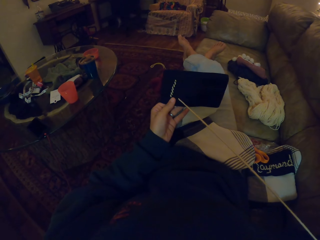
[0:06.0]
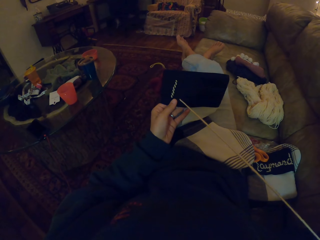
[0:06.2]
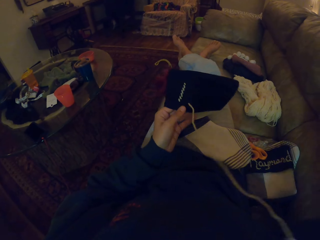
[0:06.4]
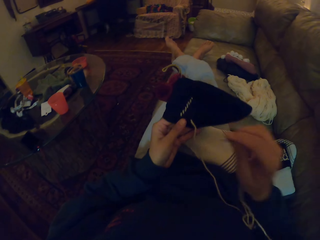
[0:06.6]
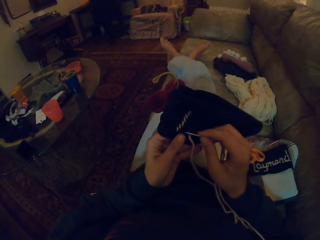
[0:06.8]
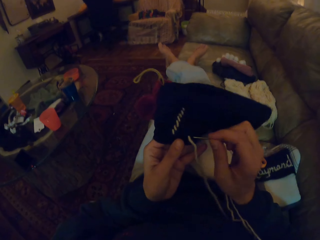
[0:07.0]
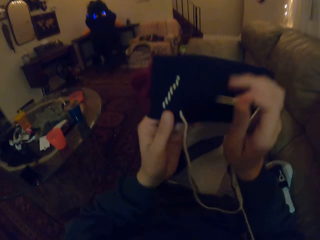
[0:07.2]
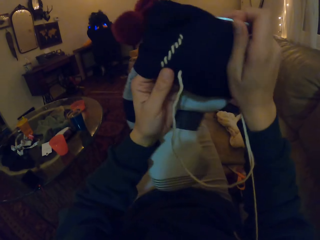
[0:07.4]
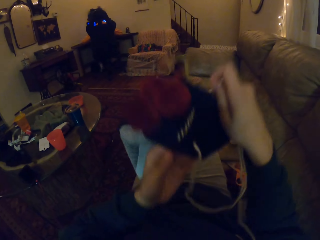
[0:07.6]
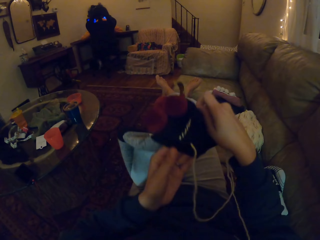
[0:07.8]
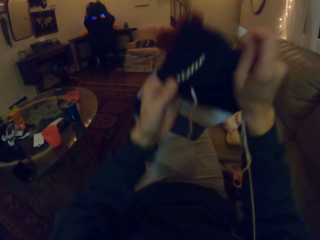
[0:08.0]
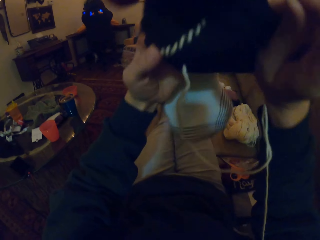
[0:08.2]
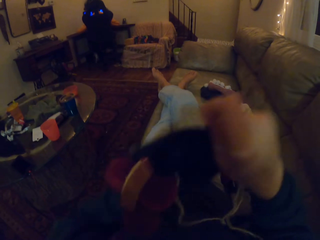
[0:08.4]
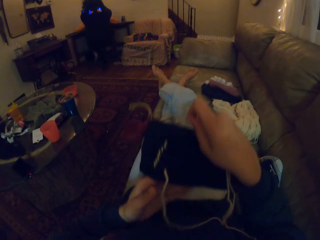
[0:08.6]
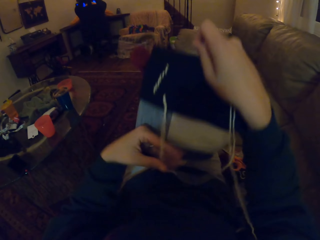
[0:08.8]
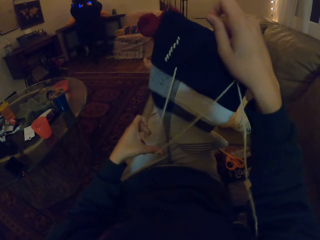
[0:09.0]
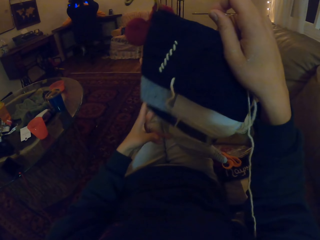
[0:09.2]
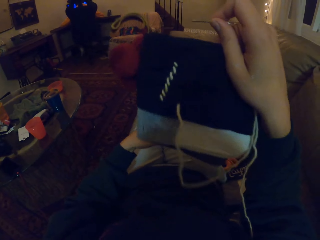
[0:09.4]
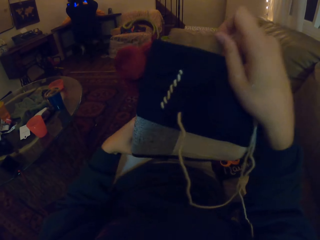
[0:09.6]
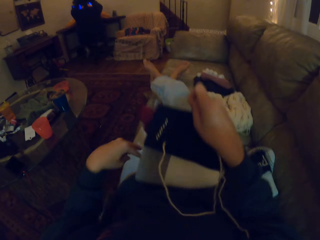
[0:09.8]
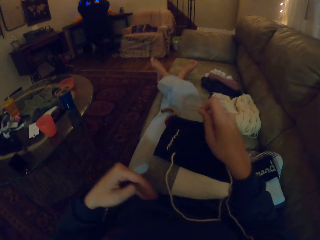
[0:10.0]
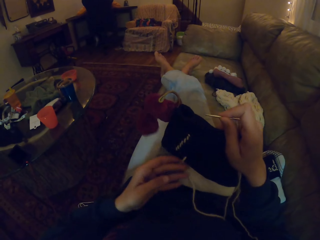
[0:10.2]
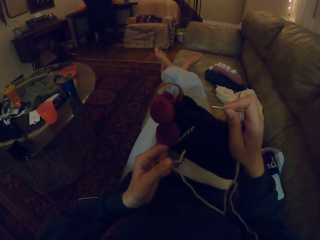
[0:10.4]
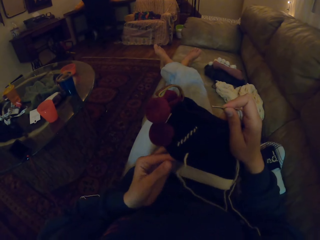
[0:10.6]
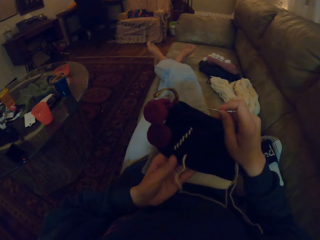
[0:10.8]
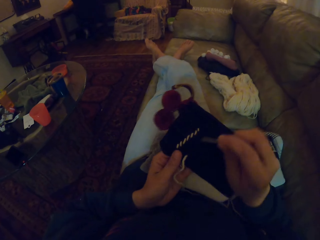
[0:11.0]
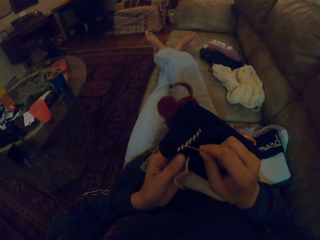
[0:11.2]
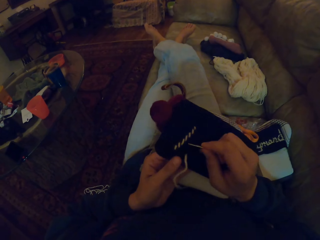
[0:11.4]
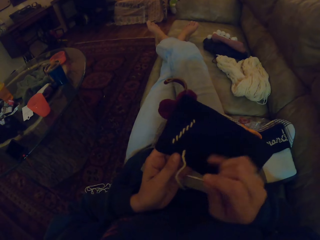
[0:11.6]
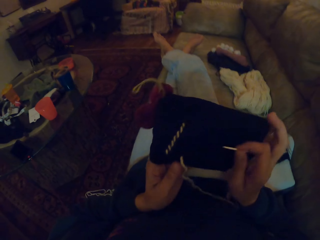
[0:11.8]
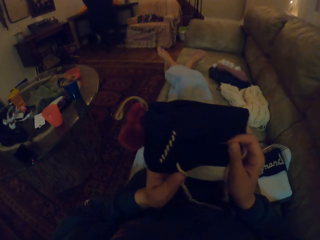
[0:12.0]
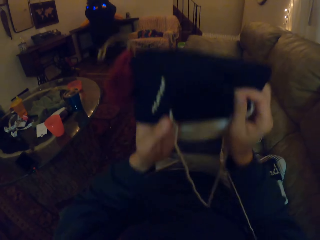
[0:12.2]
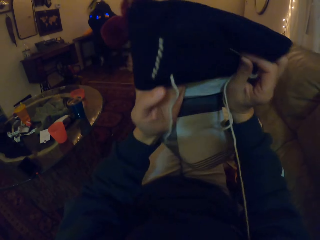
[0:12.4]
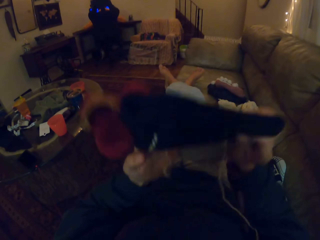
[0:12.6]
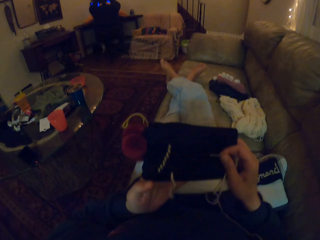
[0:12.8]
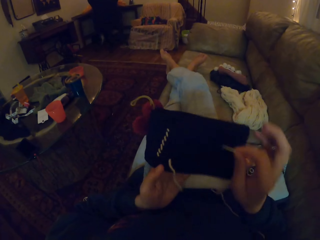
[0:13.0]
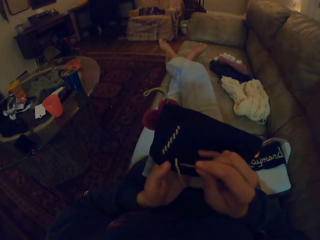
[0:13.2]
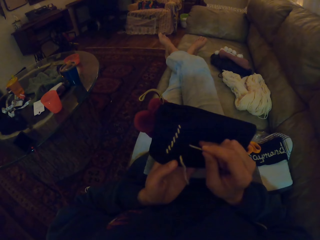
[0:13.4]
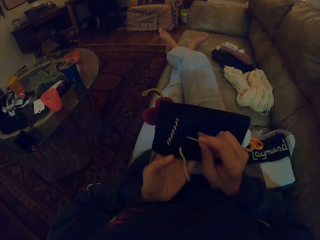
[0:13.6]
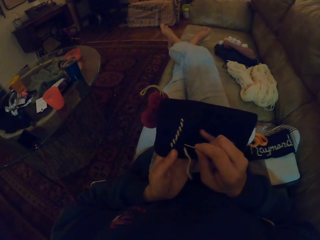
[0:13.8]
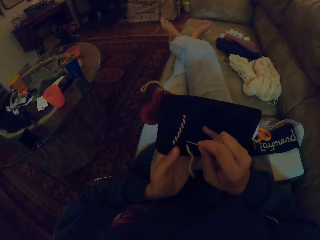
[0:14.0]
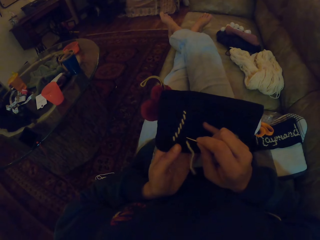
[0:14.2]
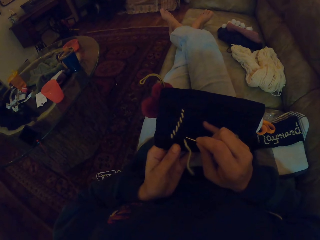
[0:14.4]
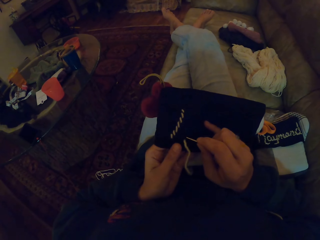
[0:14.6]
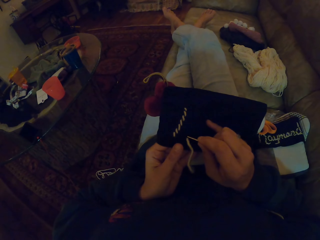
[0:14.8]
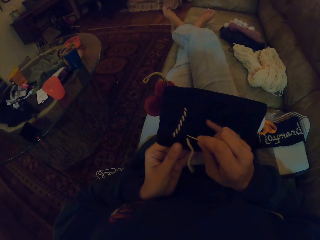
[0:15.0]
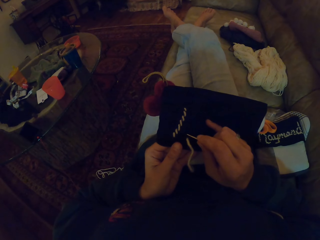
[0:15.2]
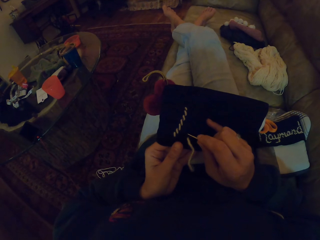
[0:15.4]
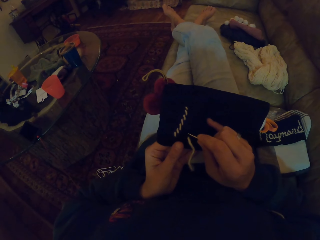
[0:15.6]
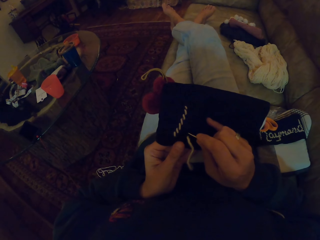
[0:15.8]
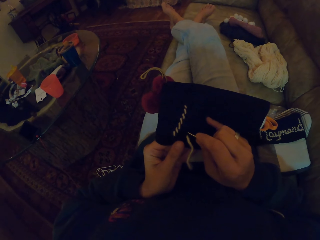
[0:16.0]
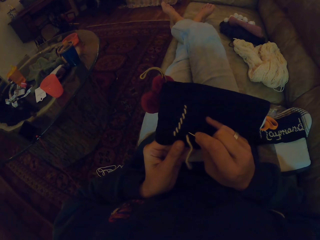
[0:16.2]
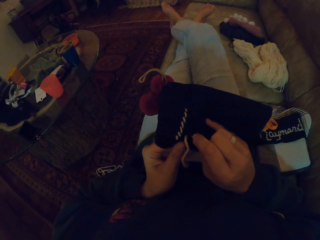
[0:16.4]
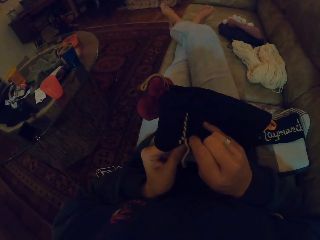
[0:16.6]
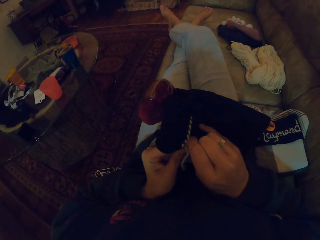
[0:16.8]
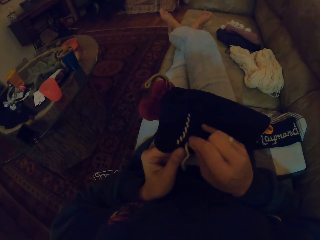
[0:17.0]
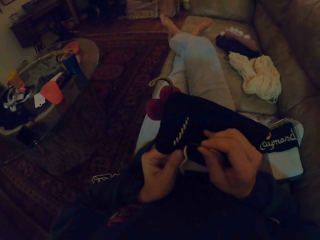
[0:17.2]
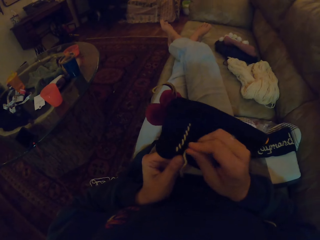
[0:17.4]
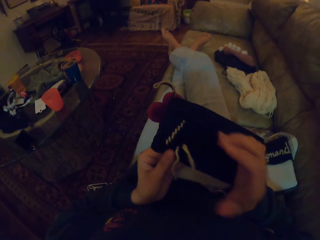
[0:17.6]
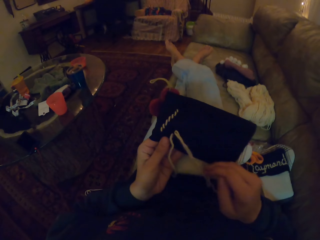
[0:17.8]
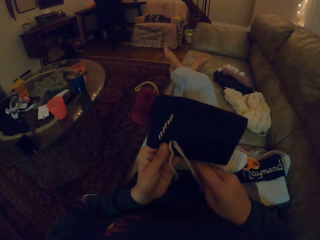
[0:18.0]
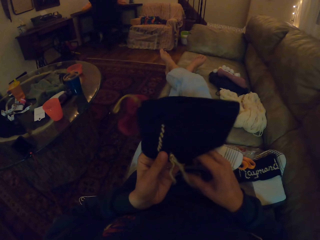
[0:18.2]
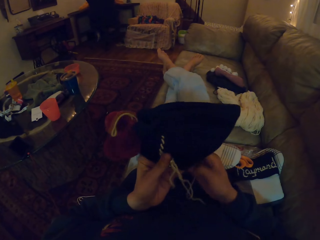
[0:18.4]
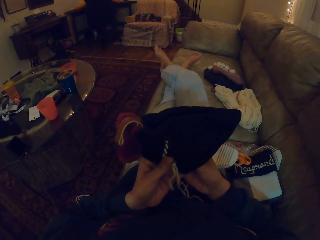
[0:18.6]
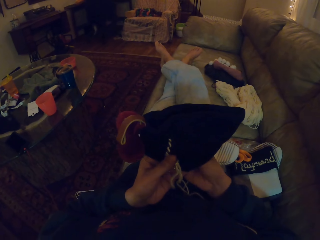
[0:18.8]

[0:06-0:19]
The camera wearer aligns a crochet or sock. They straighten the crochet. They knit the sock with the needle. They insert the needle in the crochet.

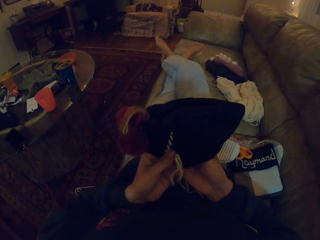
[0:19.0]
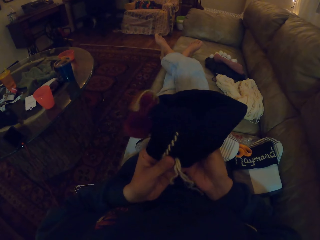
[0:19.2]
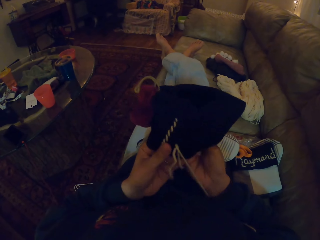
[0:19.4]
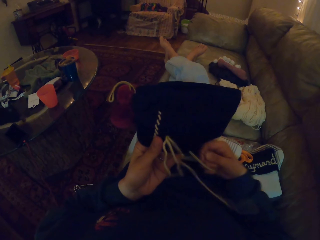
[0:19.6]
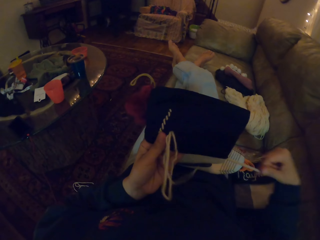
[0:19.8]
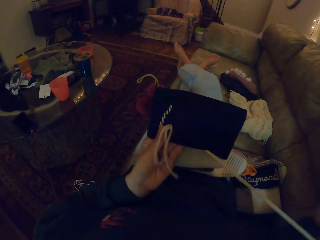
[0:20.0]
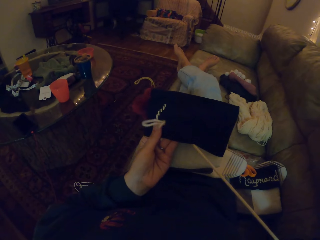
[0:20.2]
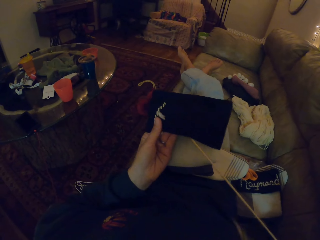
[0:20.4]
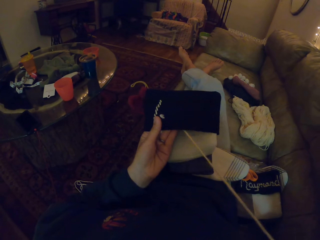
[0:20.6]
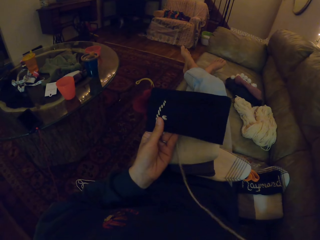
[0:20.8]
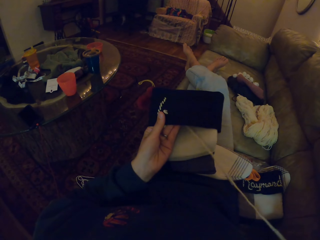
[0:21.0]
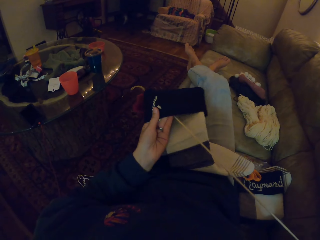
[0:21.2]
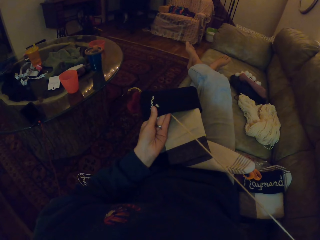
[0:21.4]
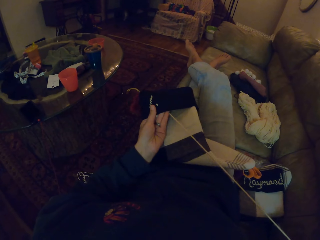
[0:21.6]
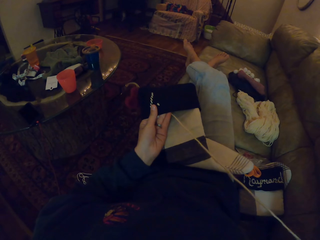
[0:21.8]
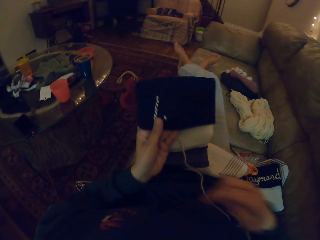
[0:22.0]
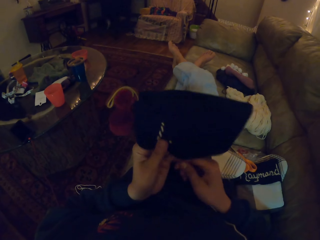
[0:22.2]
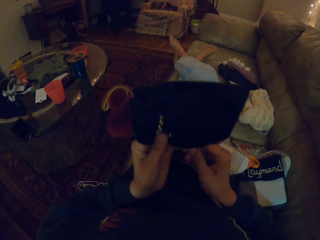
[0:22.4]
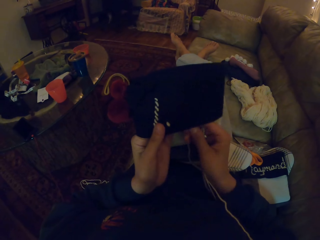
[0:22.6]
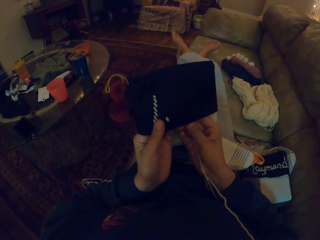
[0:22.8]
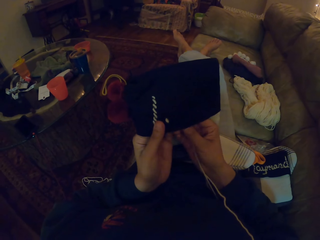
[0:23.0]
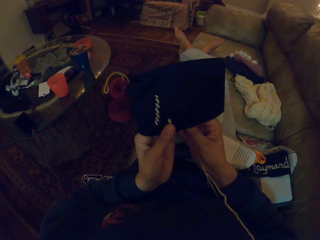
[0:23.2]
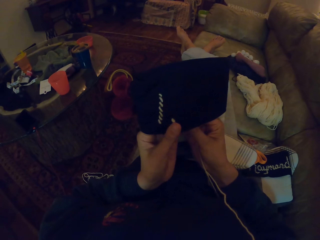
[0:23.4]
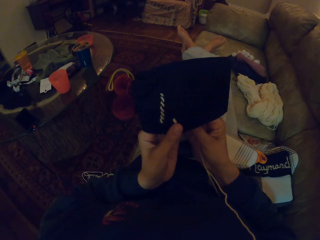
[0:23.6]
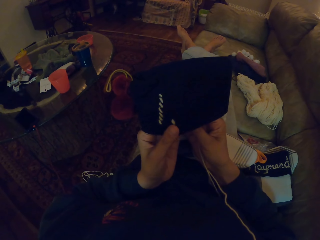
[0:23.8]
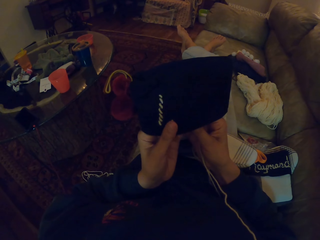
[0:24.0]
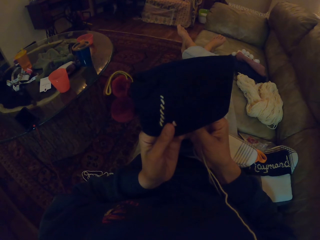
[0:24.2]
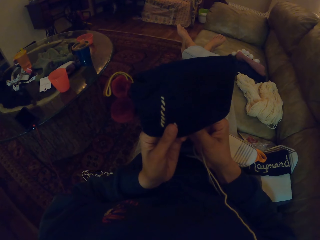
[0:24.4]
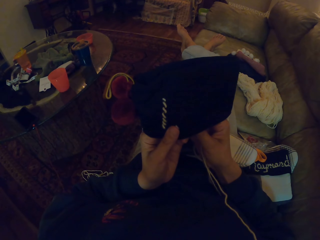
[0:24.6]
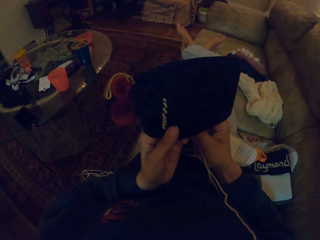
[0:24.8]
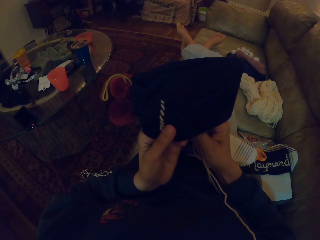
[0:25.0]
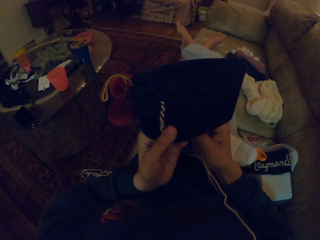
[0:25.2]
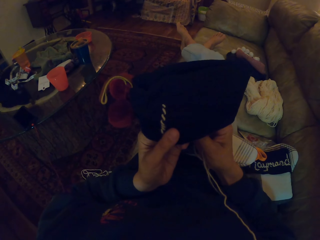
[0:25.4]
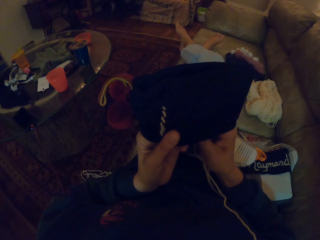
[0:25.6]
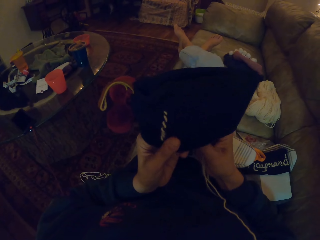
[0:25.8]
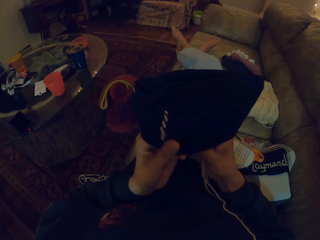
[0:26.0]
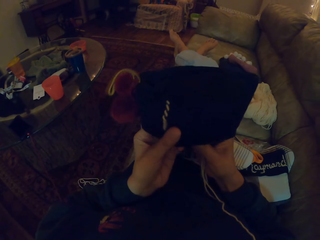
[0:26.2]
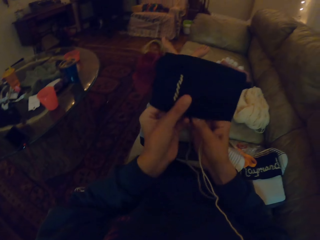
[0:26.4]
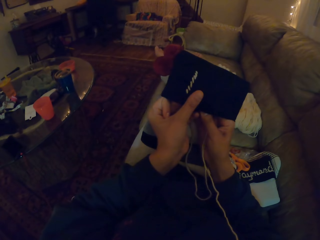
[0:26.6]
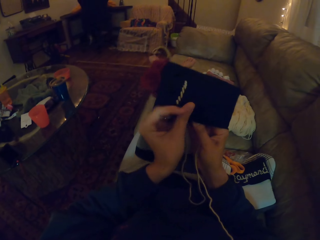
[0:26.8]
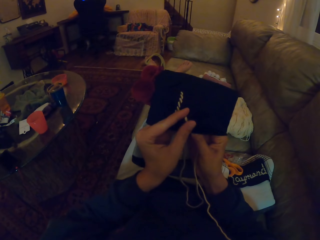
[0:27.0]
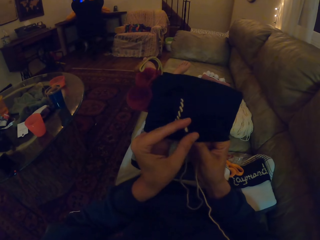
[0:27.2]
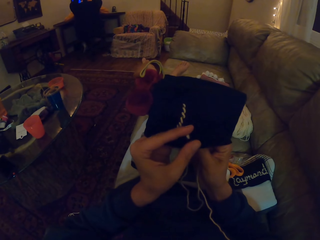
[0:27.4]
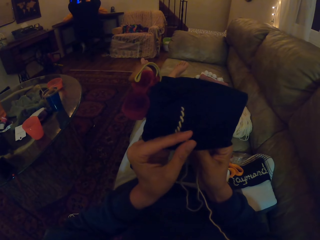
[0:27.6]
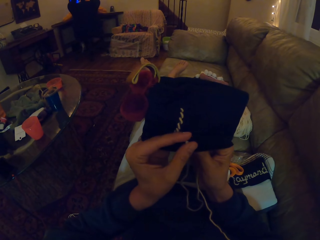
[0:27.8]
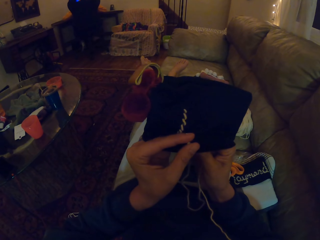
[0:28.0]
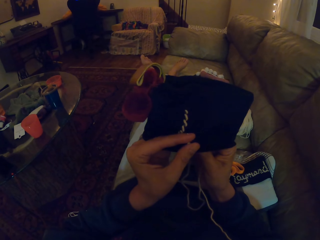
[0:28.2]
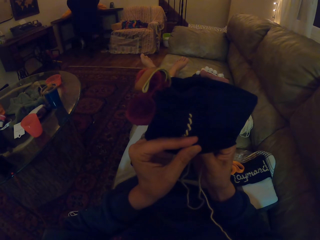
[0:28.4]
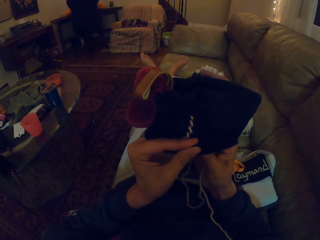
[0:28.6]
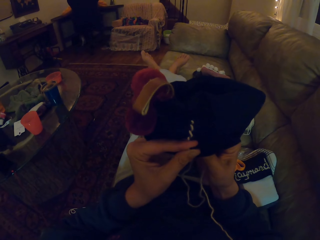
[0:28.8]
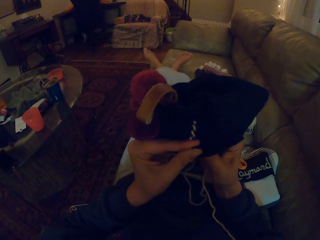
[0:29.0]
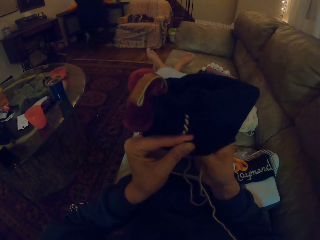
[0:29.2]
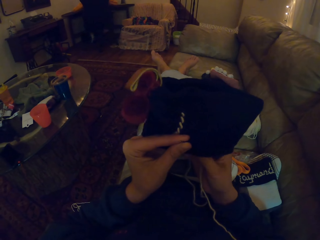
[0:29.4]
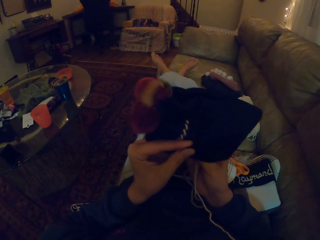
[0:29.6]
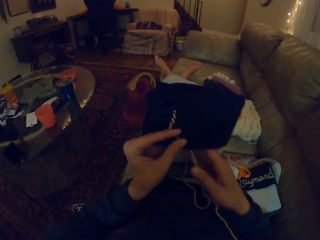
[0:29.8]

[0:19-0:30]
The camera wearer straightens a thread in a crochet. They insert a needle in the crochet.
